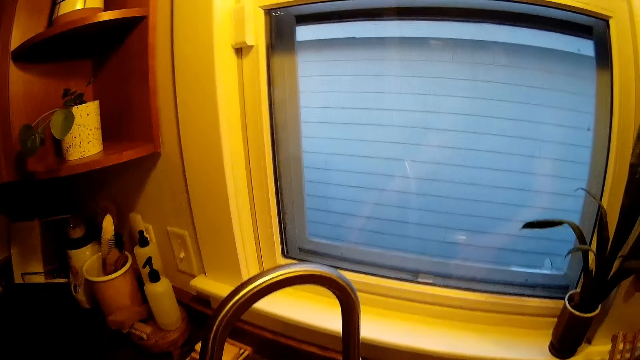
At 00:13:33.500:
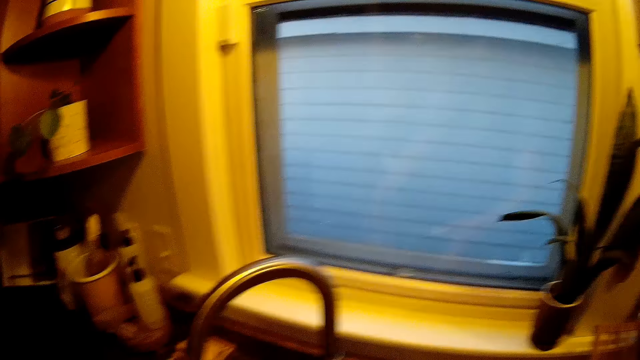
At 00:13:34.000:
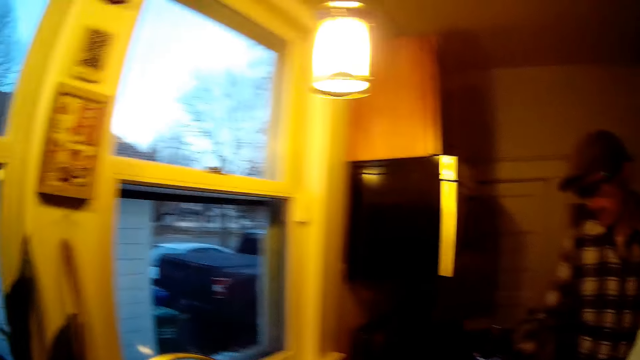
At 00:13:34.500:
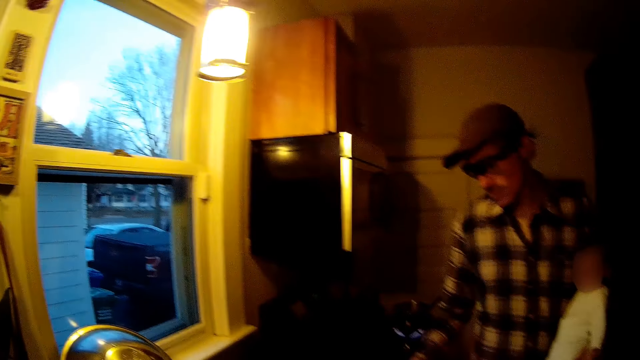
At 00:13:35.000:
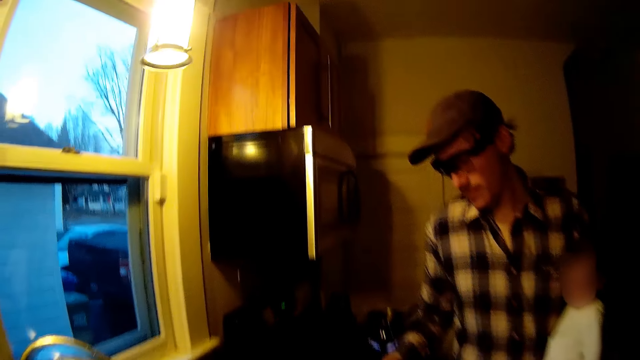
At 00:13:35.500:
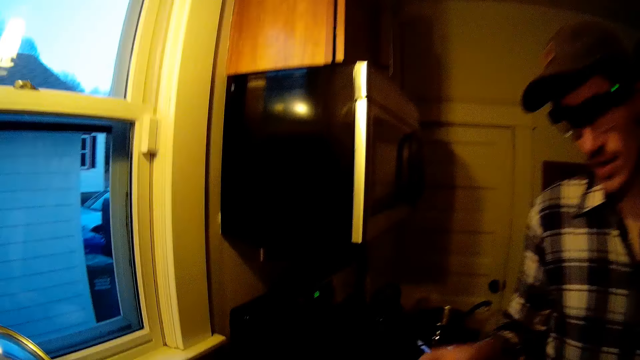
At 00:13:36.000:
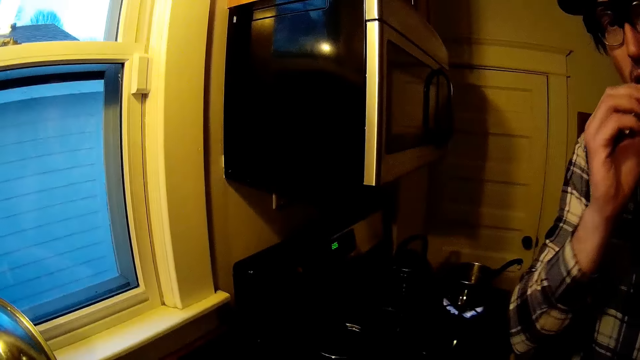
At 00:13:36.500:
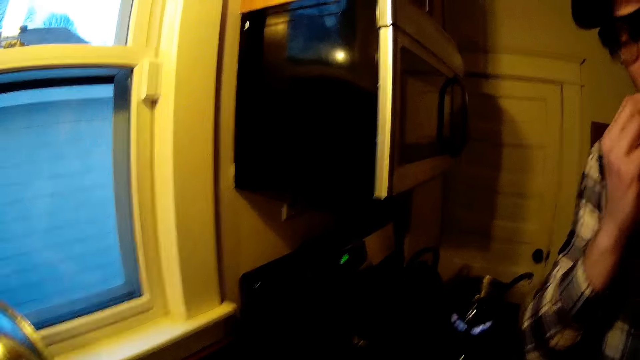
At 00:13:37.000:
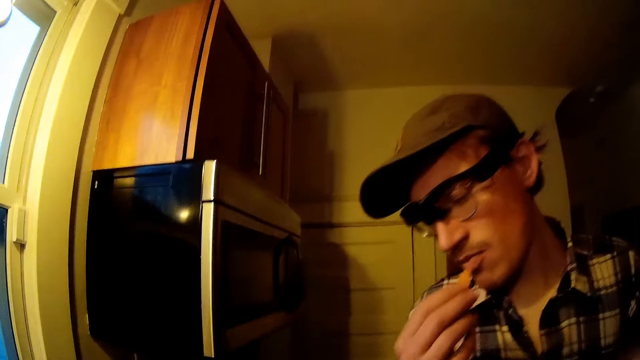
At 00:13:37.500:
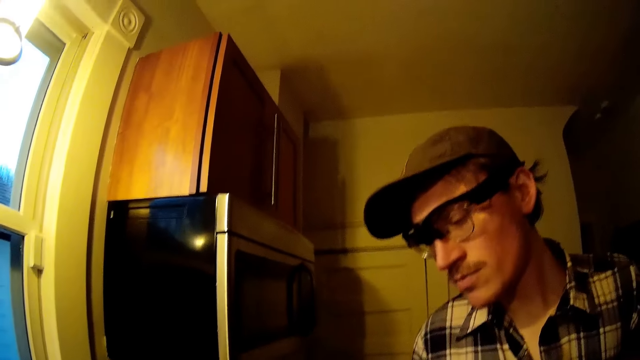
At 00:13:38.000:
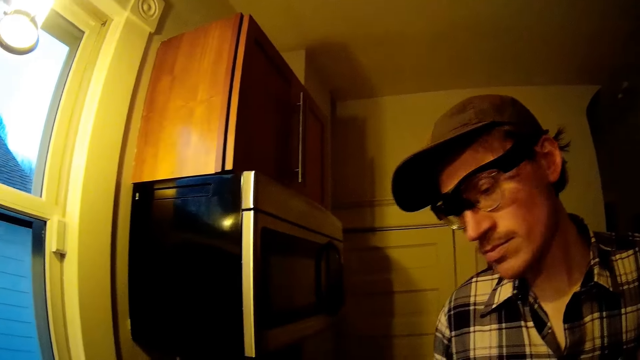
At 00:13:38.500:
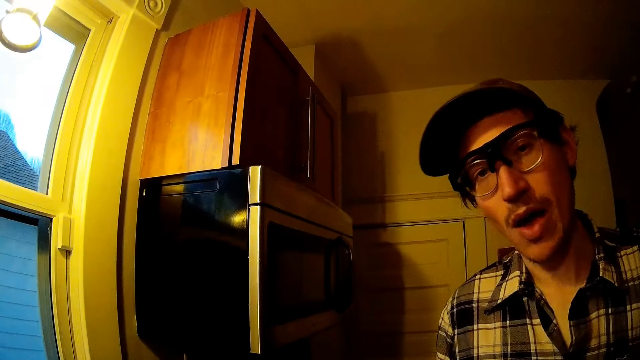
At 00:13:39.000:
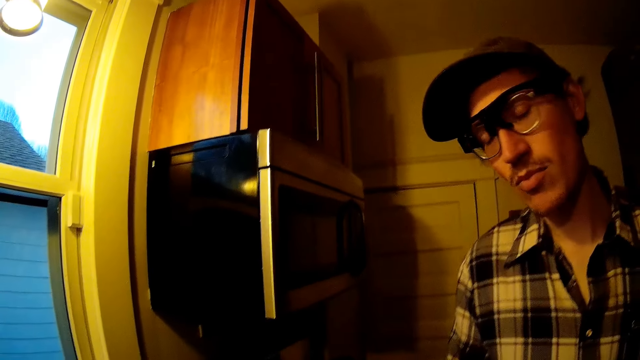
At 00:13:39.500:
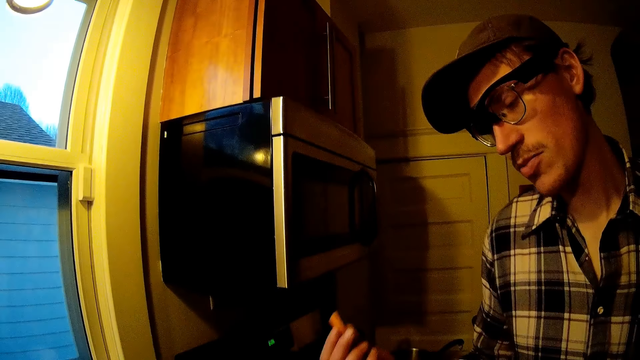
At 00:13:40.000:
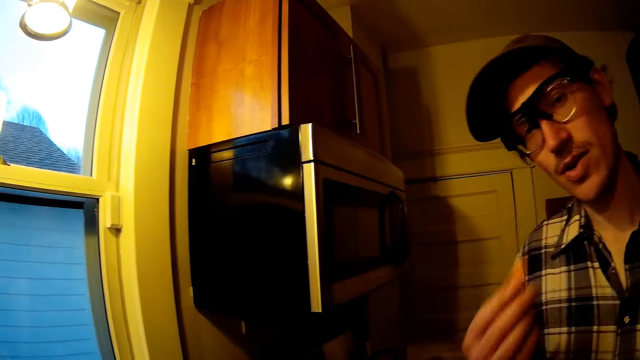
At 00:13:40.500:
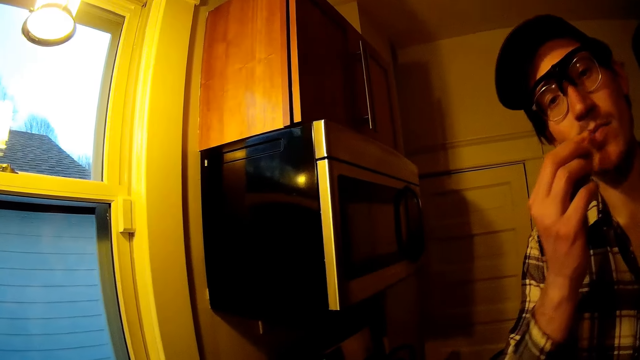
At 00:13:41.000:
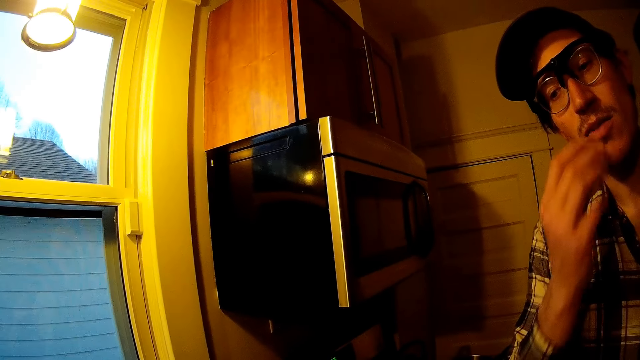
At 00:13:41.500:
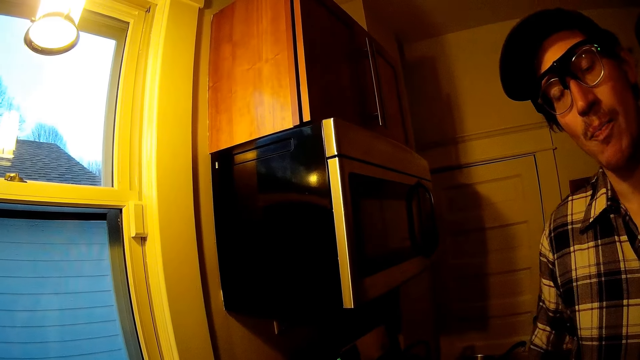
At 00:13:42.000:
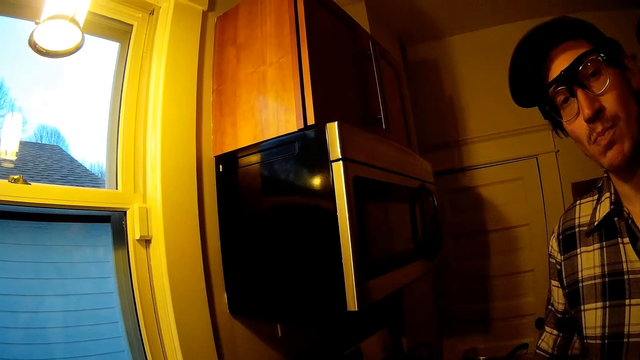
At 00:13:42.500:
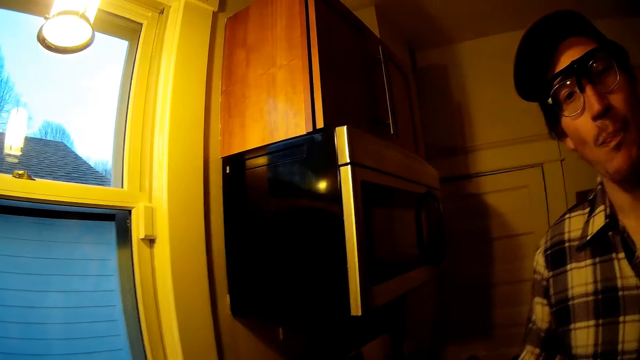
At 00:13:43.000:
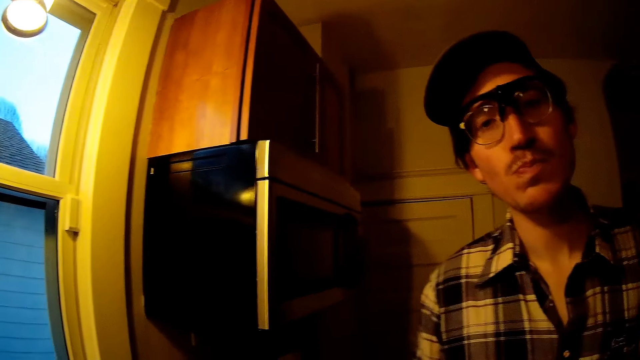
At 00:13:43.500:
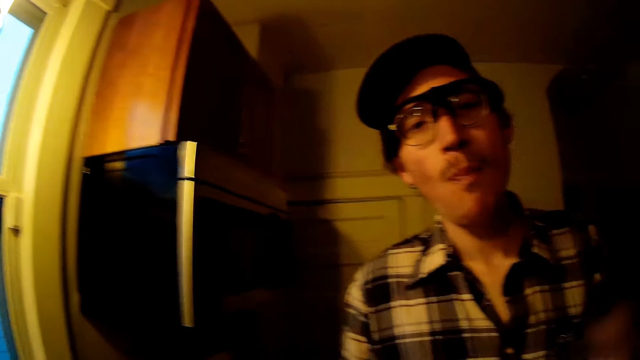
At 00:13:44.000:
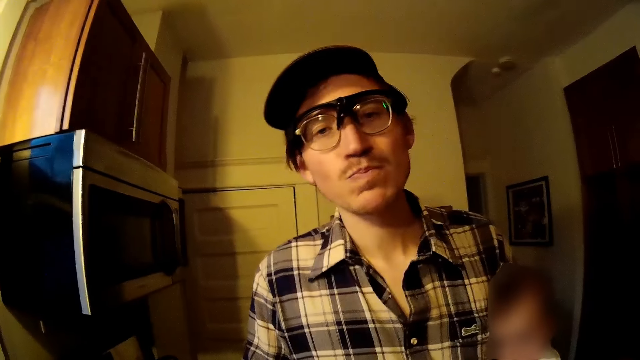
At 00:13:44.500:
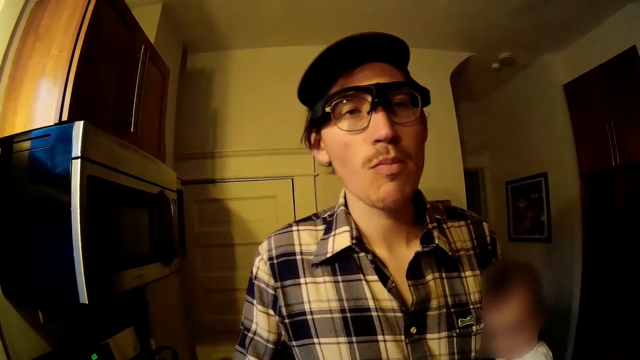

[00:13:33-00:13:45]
The man puts a carrot in his mouth with his right hand. He eats the food.

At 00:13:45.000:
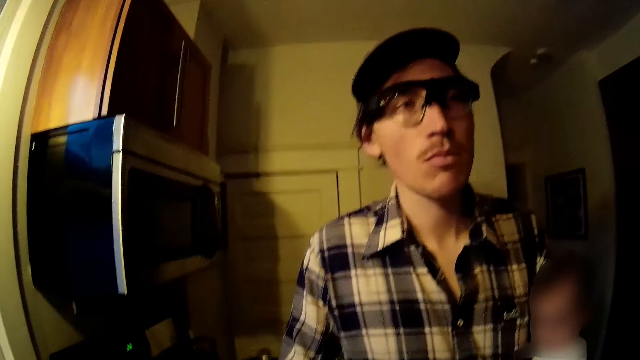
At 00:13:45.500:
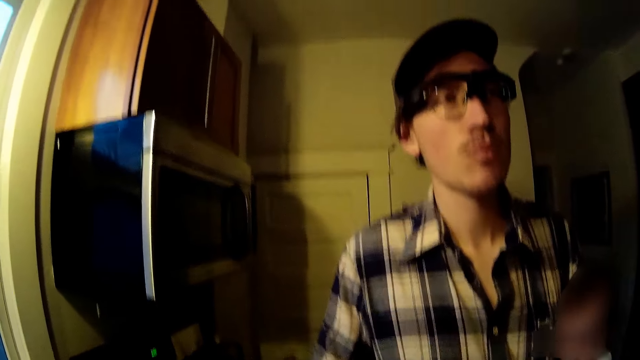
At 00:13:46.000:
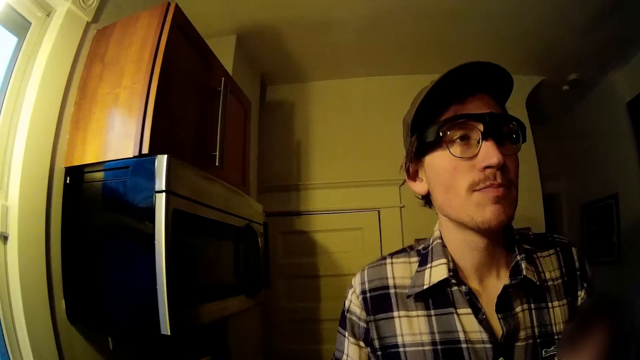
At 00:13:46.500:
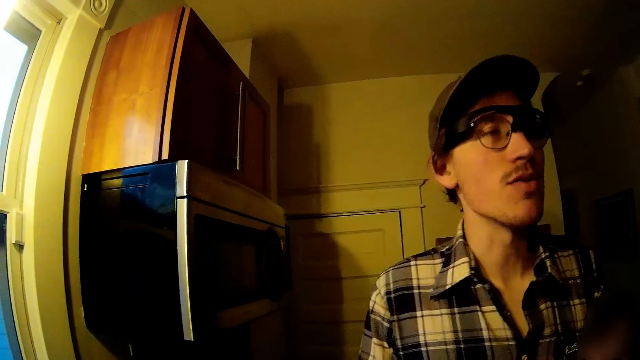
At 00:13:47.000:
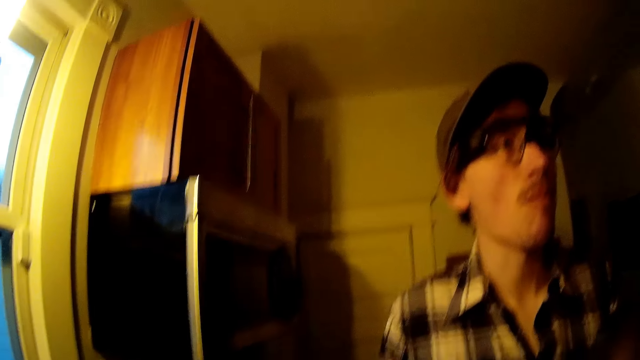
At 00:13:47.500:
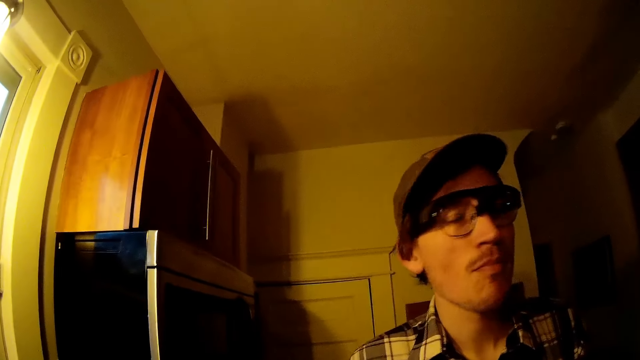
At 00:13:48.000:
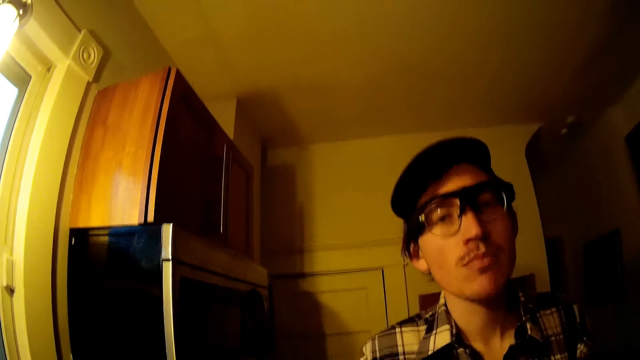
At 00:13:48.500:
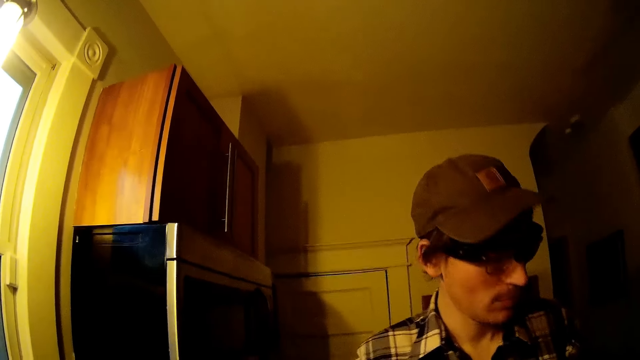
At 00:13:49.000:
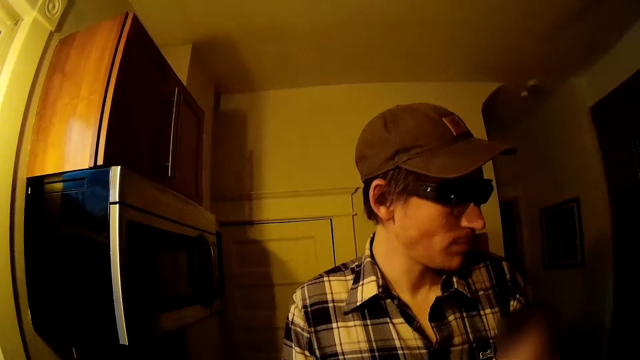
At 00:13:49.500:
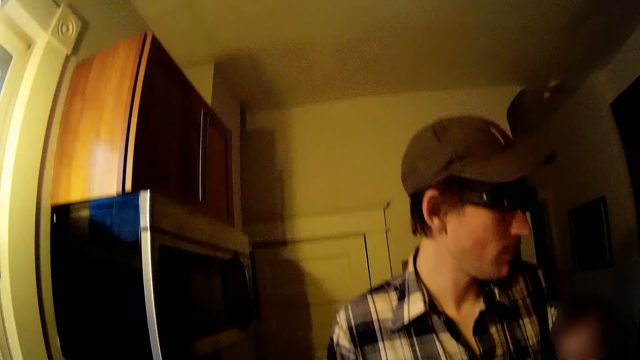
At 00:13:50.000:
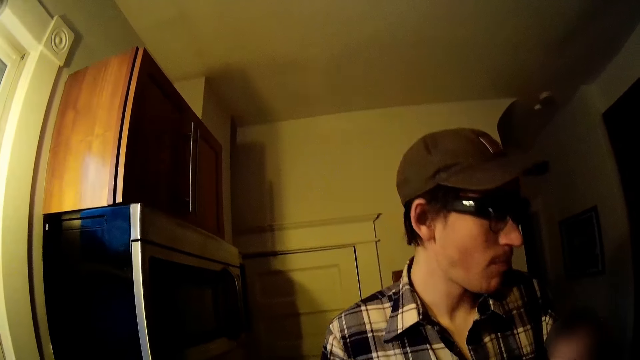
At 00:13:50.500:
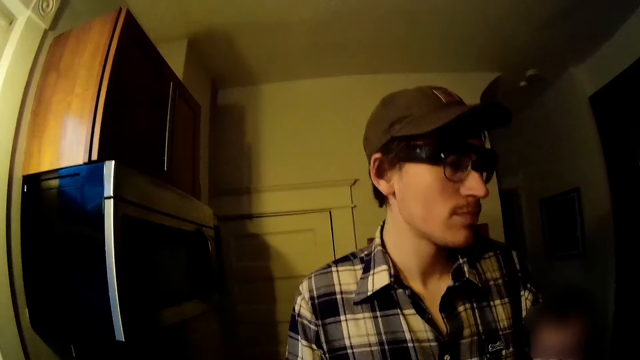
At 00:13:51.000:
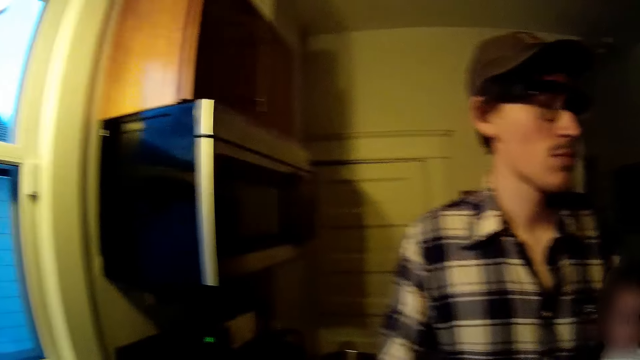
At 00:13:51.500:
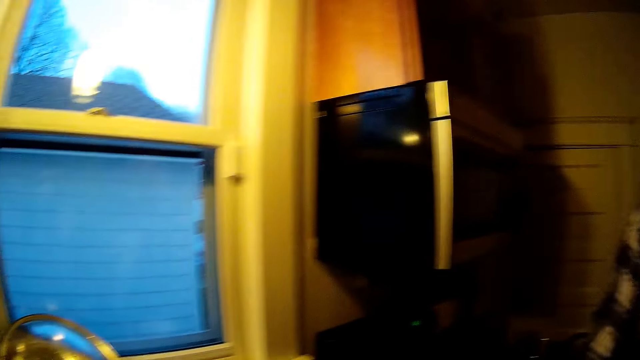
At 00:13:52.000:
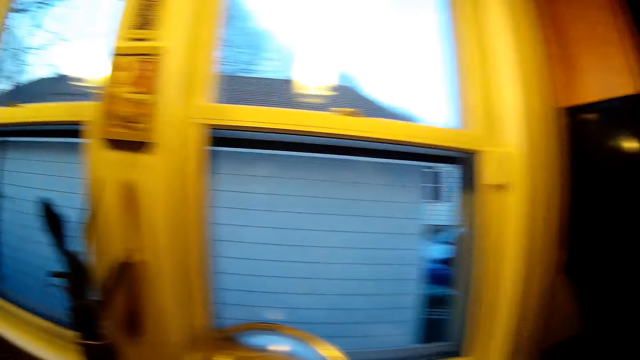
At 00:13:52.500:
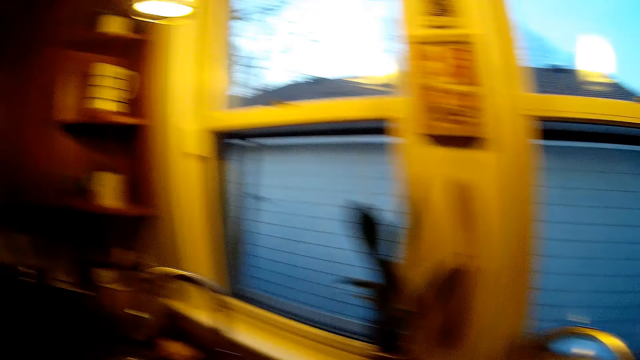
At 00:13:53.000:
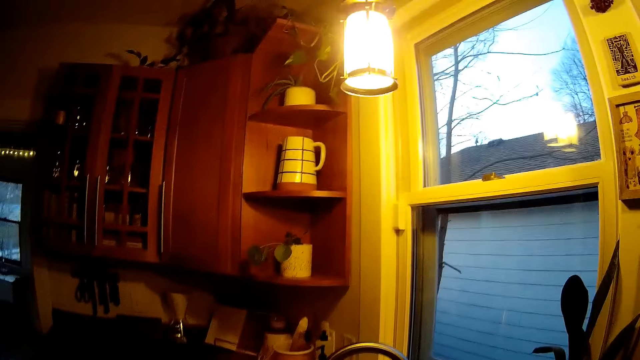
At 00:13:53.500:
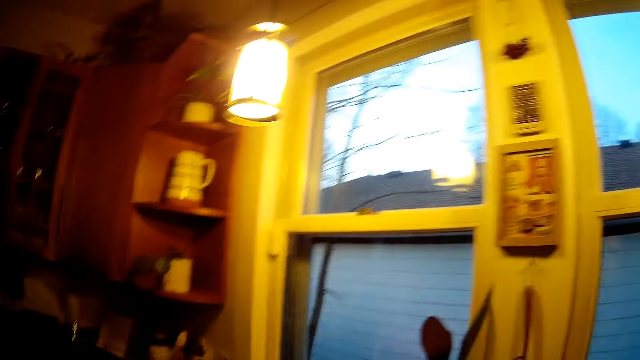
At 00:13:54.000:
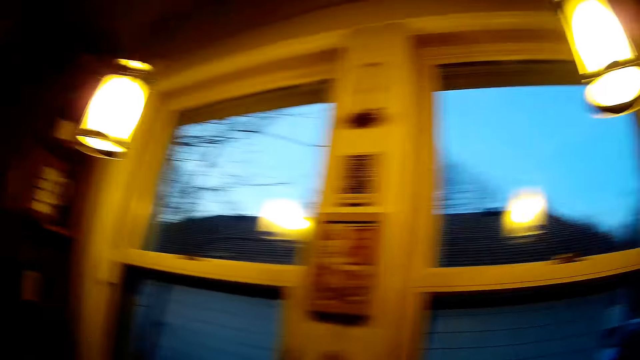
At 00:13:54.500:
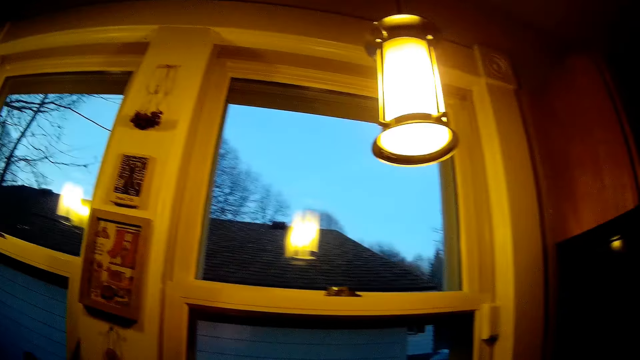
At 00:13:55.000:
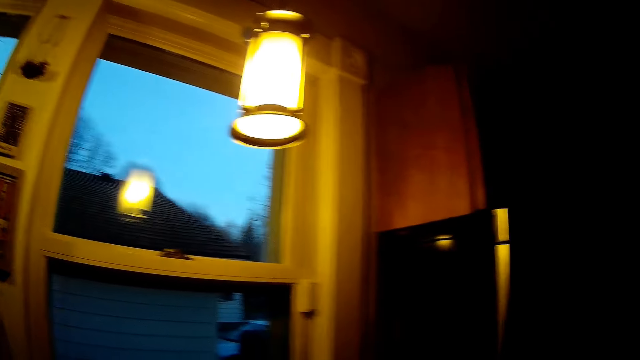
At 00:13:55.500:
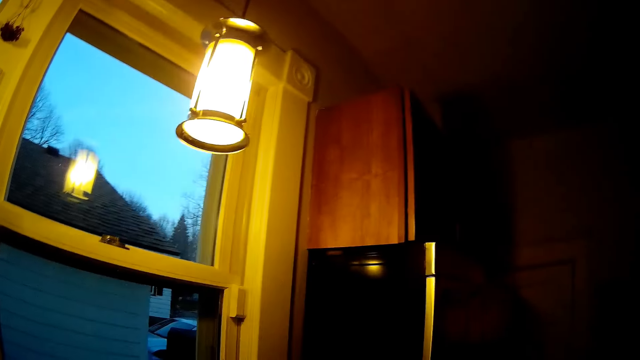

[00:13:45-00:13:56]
The man stares at a baby. The camera wearer stares at the window.
